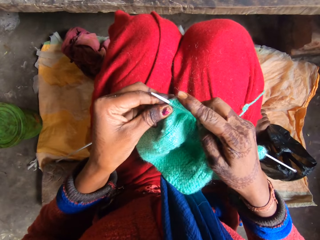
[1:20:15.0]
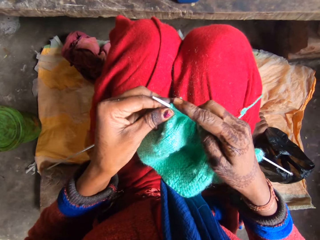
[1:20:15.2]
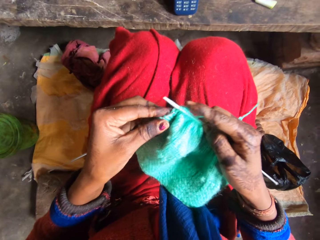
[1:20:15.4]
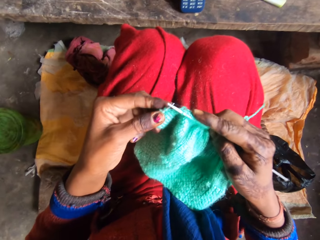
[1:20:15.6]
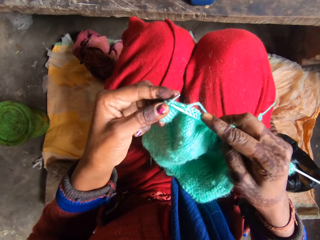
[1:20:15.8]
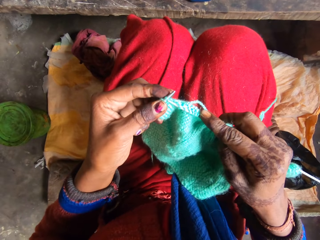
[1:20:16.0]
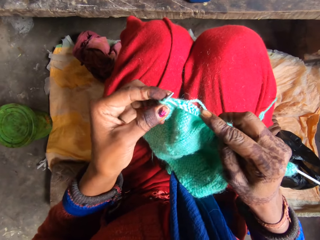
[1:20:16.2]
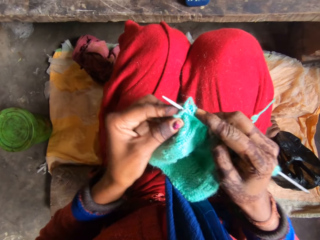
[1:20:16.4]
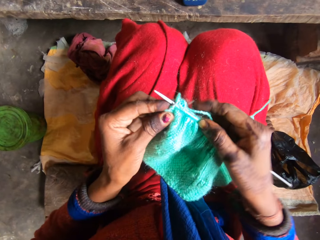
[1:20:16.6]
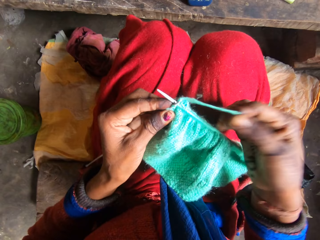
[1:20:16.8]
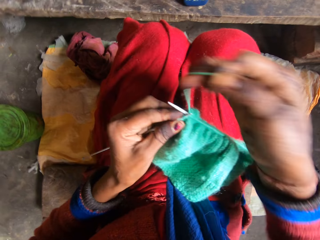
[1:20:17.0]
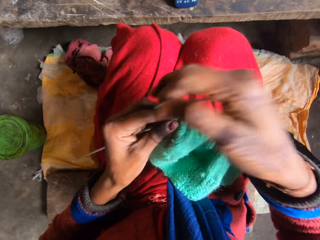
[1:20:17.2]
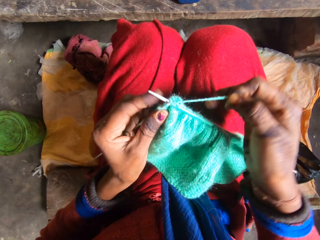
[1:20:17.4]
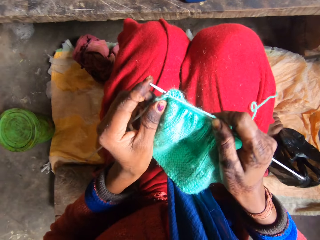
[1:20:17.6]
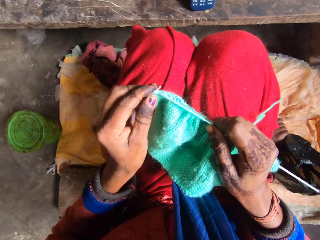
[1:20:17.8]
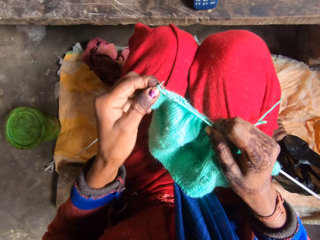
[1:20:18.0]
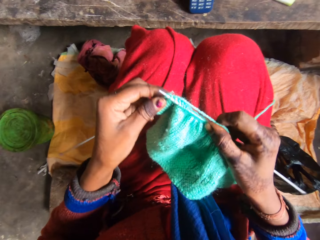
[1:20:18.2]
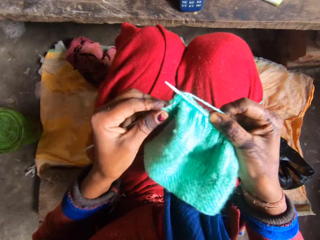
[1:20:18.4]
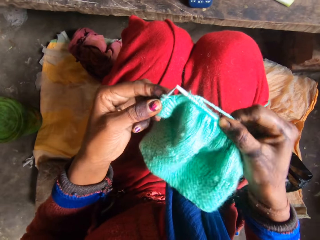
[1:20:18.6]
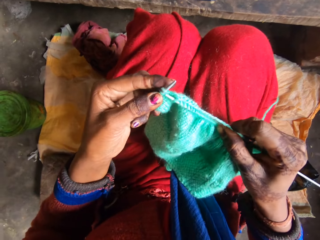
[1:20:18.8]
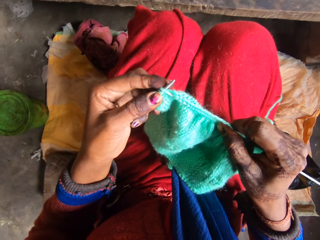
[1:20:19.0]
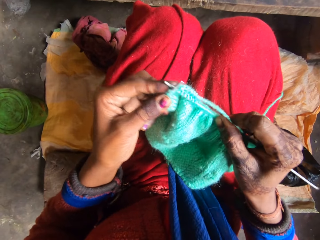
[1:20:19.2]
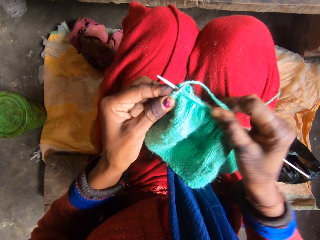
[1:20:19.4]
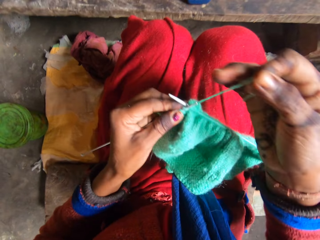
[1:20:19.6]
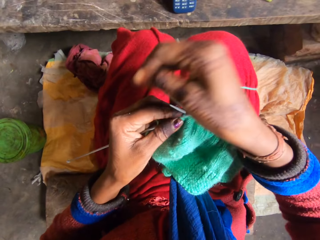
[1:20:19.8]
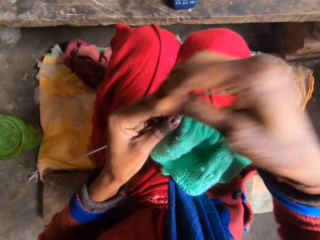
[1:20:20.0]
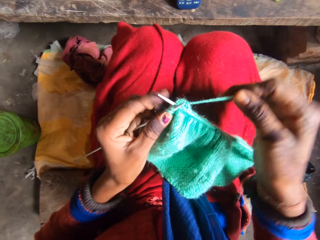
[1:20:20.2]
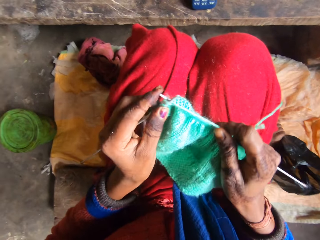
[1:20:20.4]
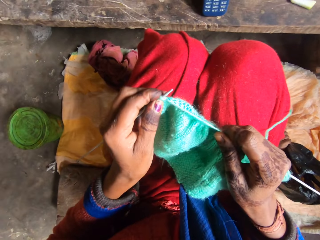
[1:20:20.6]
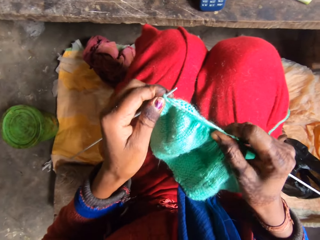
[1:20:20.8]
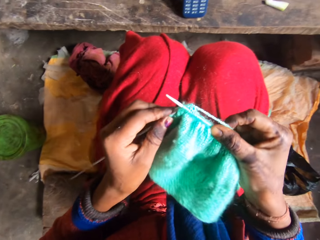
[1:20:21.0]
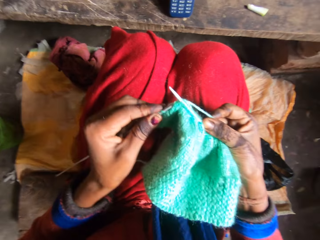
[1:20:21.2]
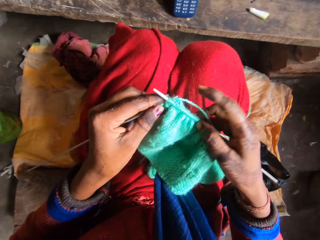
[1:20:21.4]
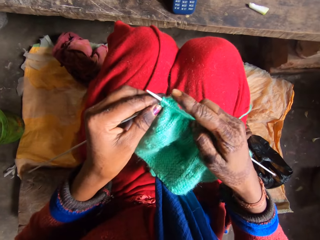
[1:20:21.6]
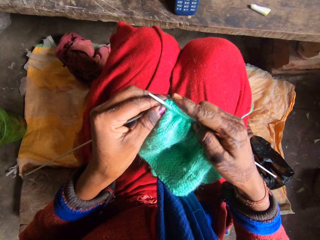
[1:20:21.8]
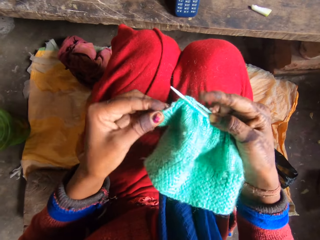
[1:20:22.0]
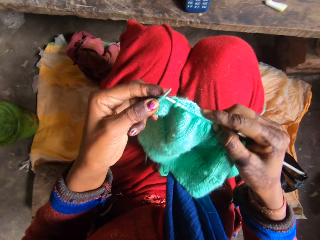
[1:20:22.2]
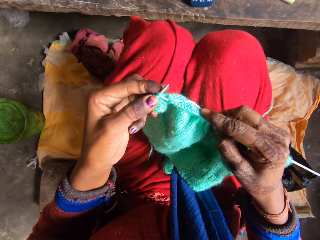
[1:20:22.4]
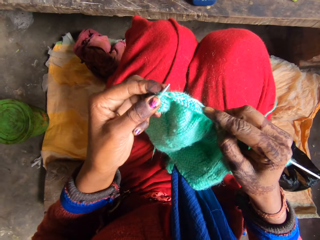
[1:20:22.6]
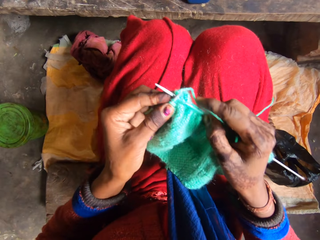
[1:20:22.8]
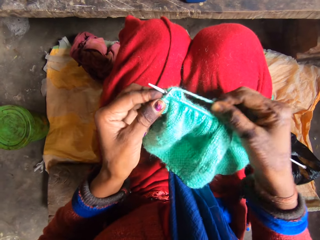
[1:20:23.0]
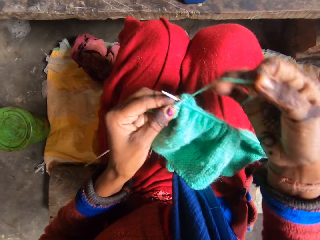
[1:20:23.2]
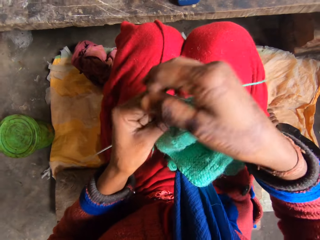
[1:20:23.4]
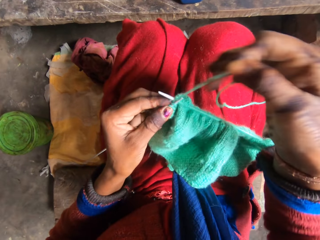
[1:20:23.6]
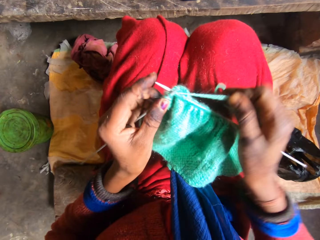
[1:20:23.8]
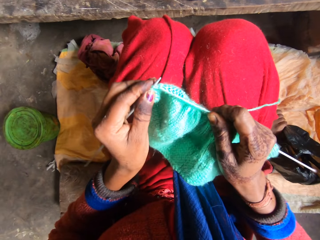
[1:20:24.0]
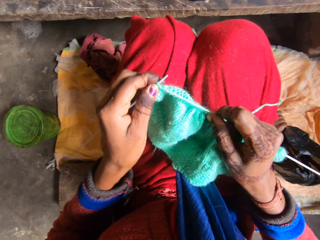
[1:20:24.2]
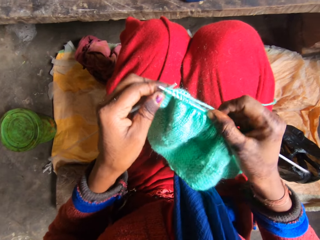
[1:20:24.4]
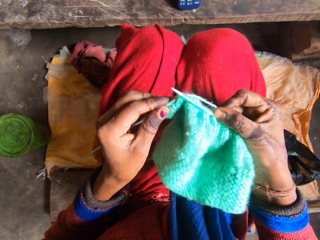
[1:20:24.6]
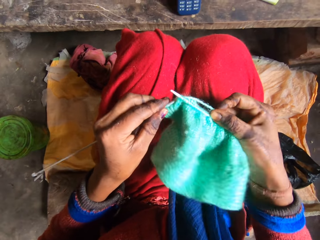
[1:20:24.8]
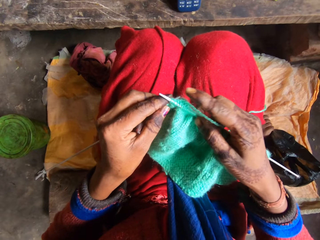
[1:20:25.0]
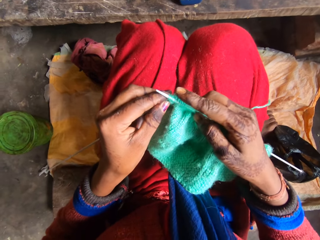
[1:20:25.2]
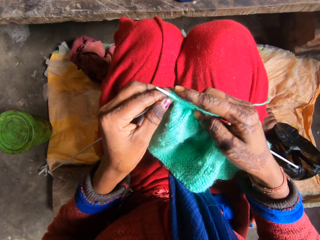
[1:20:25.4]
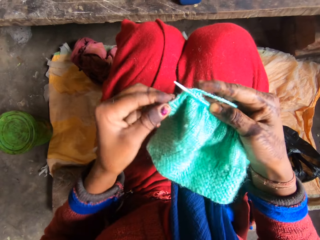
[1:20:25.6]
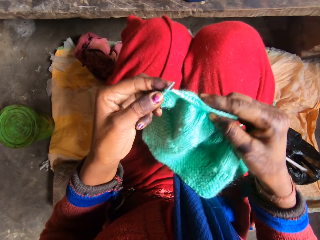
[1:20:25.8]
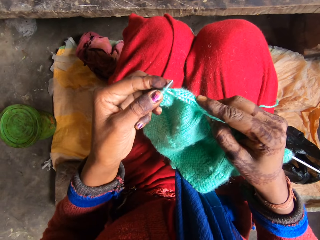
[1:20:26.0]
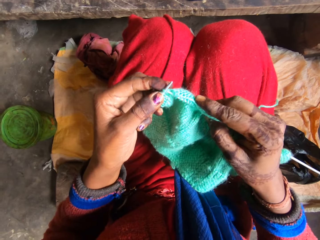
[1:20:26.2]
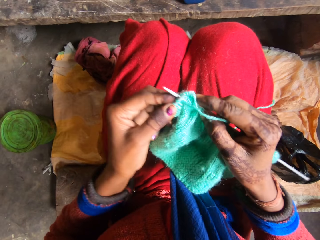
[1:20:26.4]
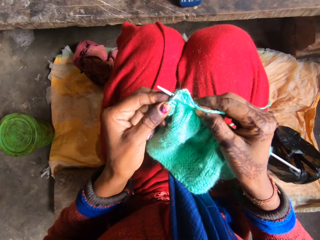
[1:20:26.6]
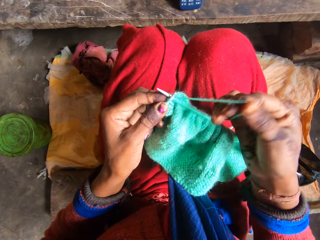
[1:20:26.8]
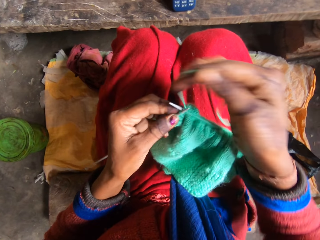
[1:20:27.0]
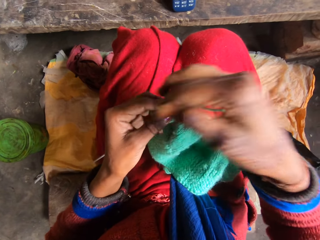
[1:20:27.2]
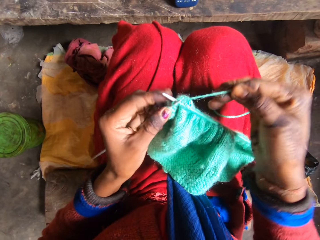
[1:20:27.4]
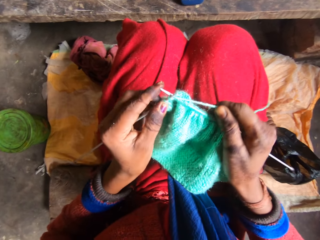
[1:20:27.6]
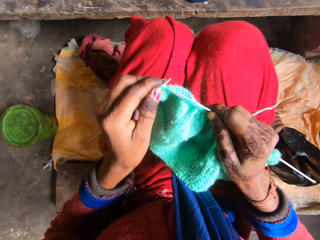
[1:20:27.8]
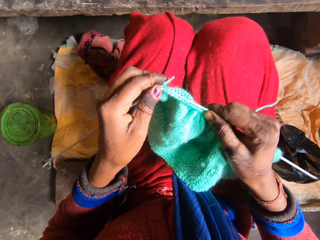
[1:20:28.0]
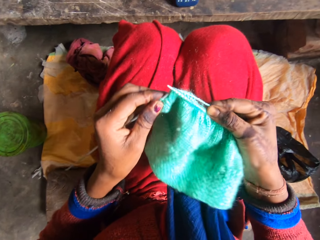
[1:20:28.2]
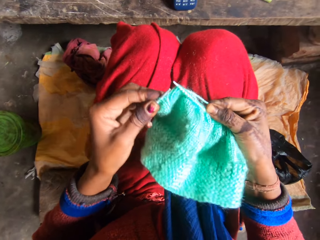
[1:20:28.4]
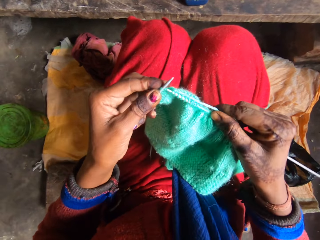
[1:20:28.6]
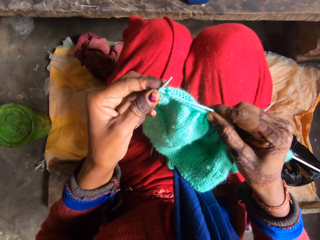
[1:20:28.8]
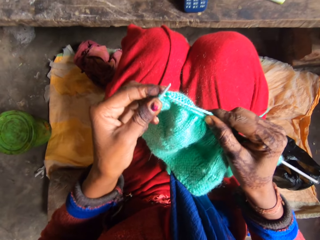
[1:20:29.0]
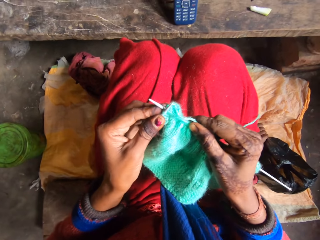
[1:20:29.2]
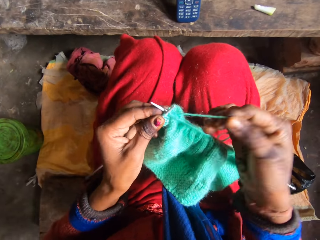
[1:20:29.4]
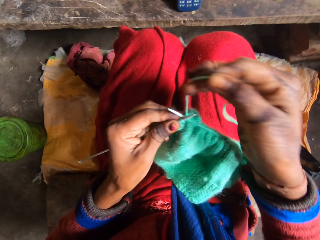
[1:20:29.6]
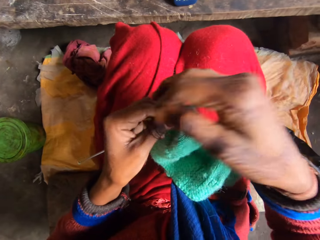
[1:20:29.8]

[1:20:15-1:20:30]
The camera wearer pushes the crochet hook with a hand. They knit the fabric with the crochet hook. They push the crochet hook with a finger. They knit the fabric with the crochet hook. They do so repeatedly.

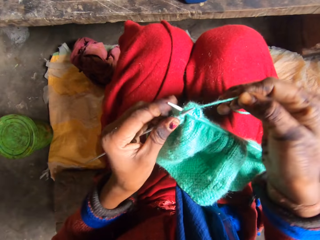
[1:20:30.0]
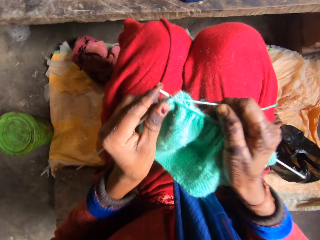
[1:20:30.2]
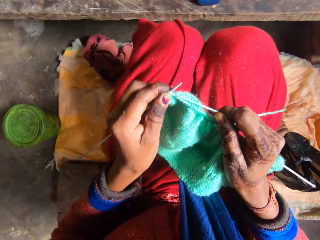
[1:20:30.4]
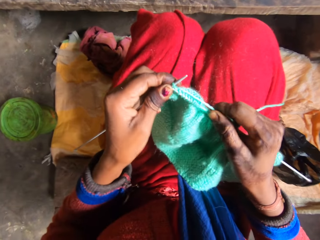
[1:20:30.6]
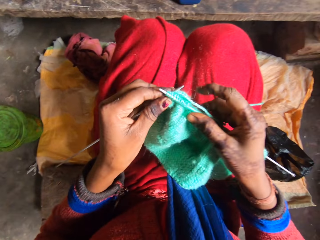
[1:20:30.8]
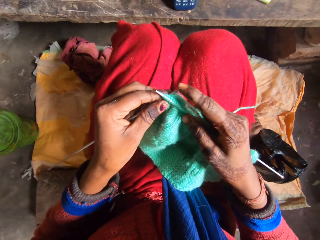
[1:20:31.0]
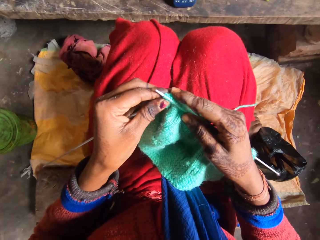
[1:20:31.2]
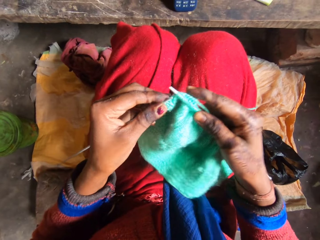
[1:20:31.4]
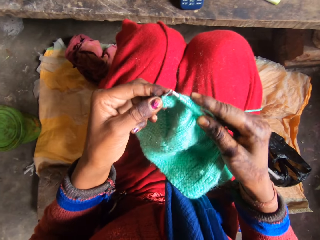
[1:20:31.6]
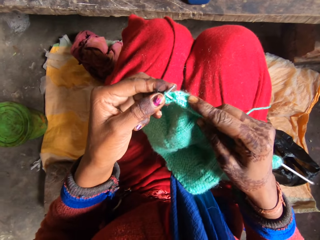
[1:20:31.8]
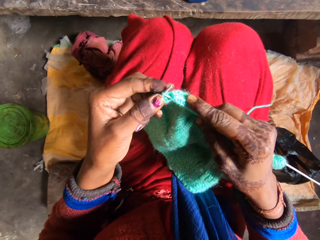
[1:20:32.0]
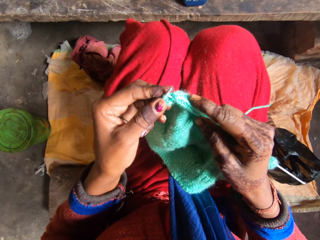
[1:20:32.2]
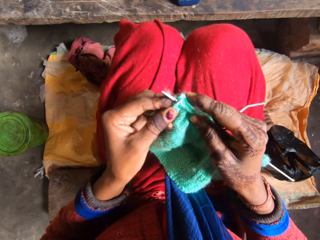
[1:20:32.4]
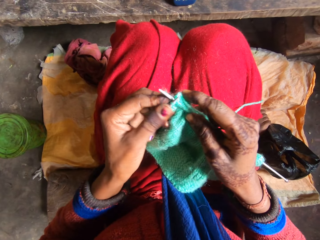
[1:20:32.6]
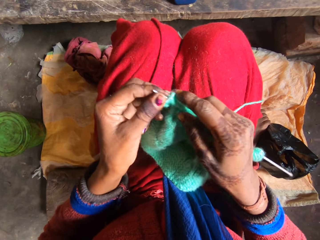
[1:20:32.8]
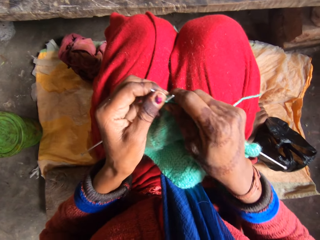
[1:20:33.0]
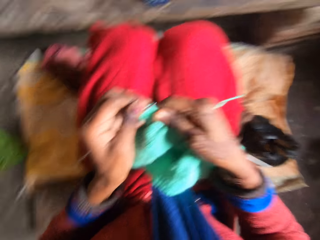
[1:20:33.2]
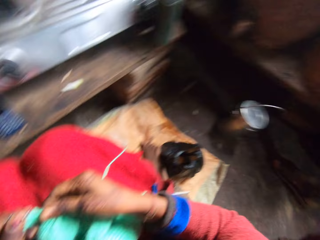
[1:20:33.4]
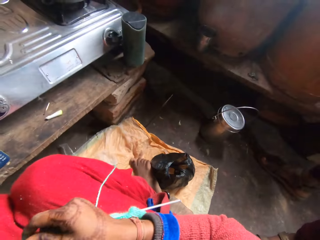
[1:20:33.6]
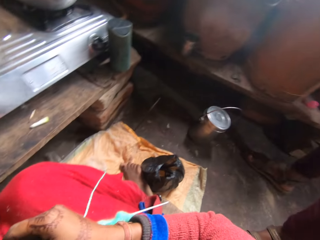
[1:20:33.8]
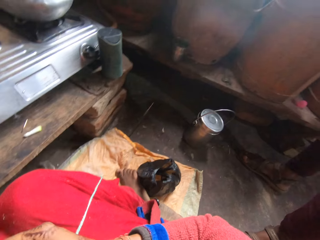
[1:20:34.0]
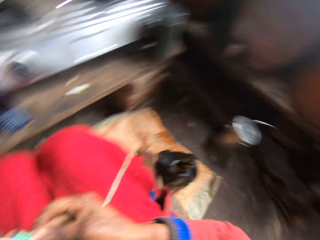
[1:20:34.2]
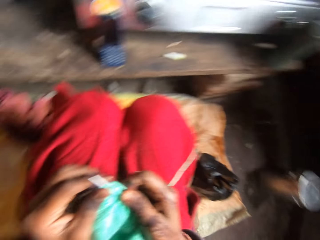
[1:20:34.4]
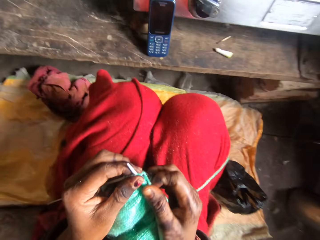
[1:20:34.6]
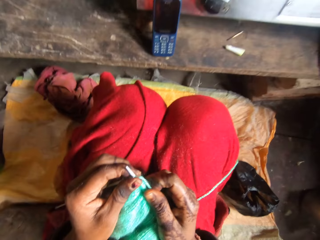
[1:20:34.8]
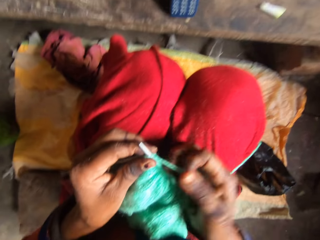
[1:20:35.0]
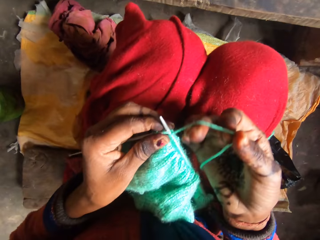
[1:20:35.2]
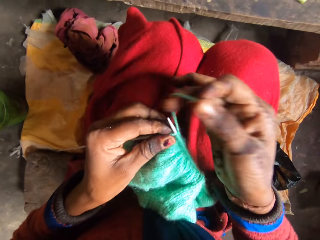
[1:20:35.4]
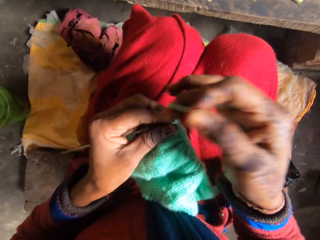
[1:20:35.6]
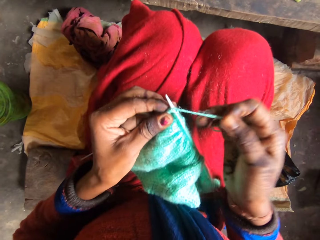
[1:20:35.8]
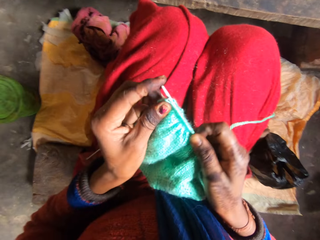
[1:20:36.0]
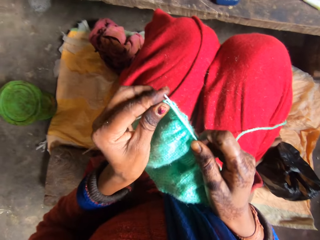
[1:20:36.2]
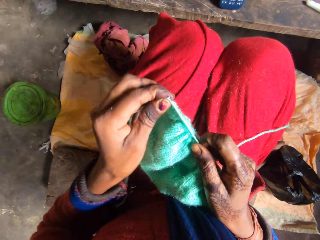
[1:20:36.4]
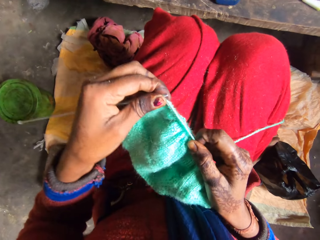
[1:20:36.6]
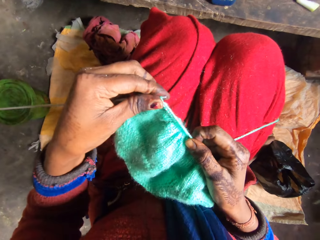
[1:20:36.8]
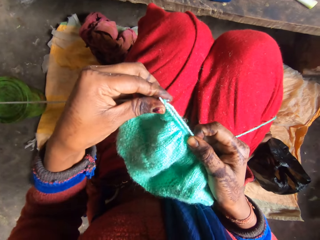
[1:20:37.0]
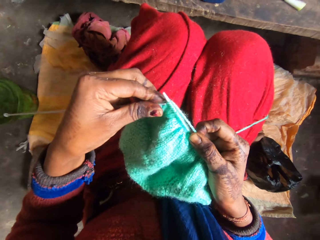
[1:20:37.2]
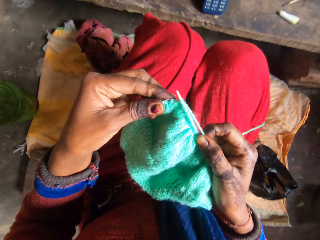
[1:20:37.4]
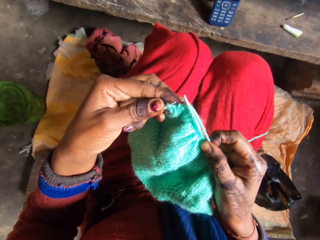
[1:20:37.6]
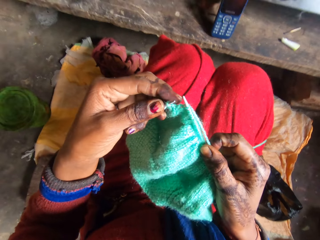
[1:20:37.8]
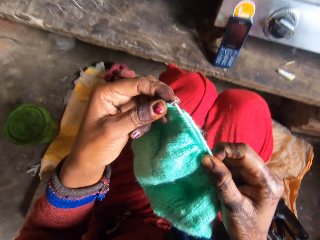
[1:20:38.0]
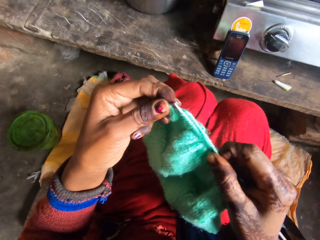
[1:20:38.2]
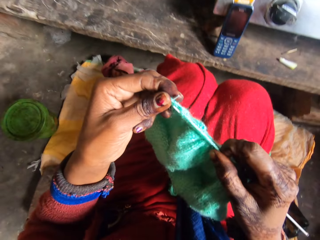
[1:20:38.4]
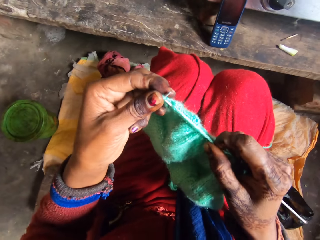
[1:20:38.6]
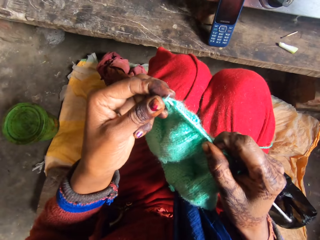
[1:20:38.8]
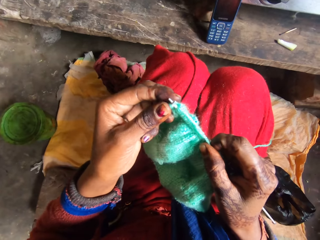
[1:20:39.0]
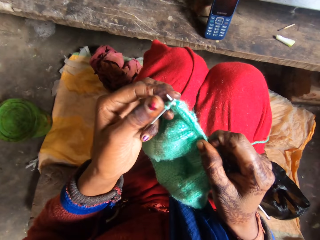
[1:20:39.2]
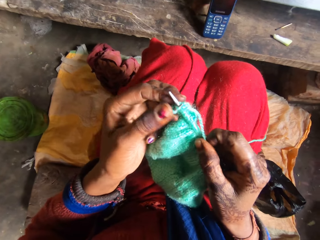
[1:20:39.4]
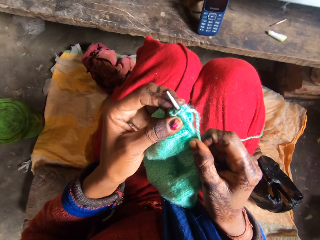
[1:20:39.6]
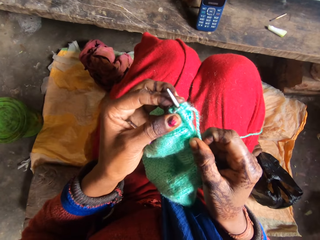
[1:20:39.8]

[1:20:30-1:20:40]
The camera wearer pushes the crochet hook. They knit the fabric with the crochet hook. They look around the room. They knit the fabric with the crochet hook.
